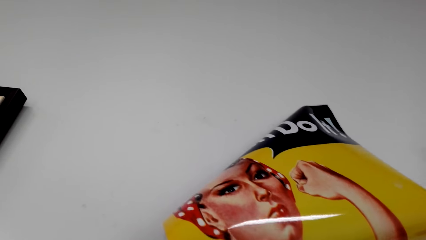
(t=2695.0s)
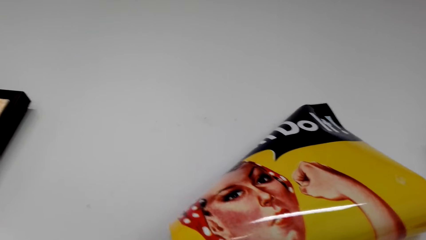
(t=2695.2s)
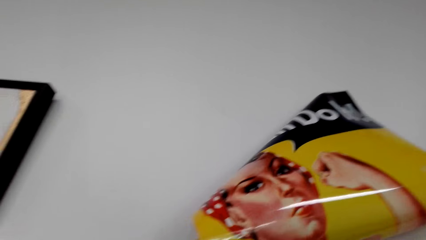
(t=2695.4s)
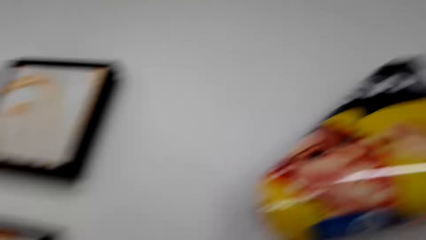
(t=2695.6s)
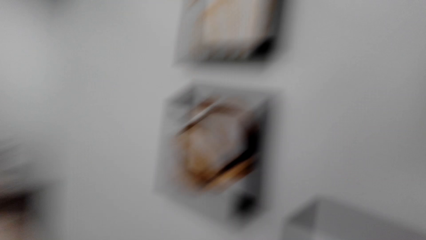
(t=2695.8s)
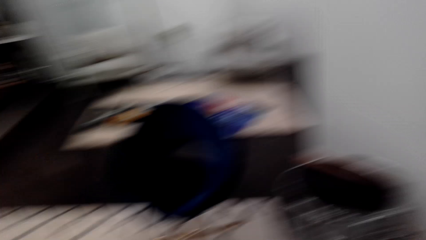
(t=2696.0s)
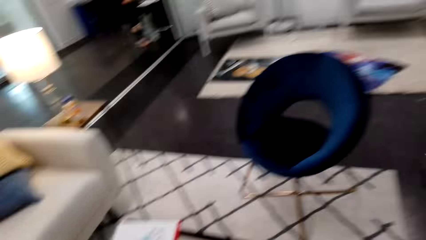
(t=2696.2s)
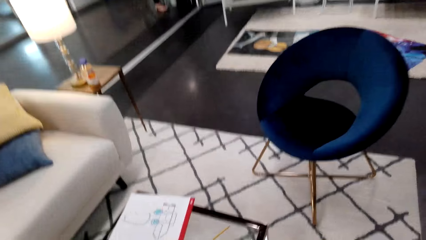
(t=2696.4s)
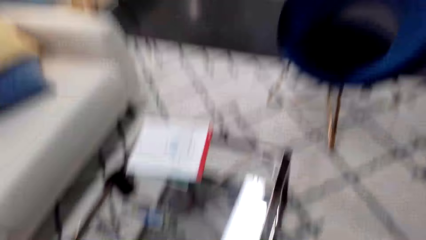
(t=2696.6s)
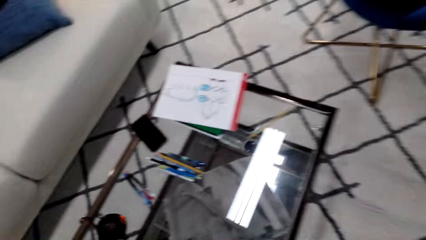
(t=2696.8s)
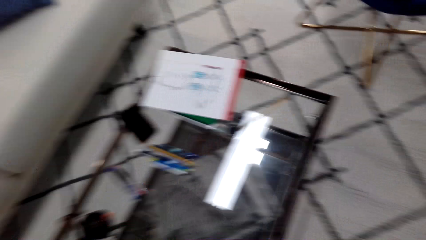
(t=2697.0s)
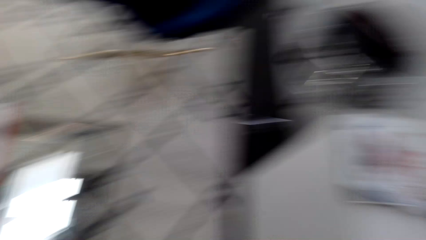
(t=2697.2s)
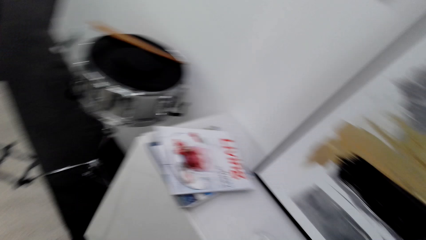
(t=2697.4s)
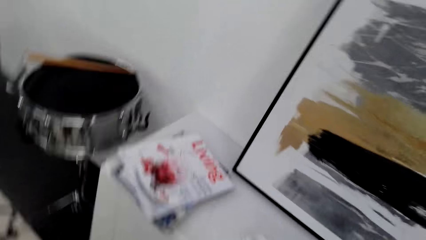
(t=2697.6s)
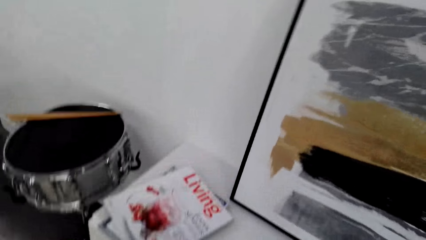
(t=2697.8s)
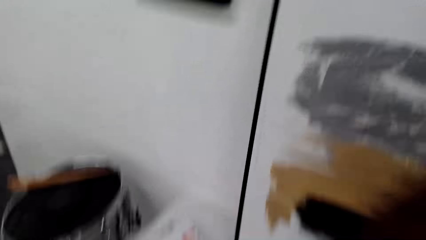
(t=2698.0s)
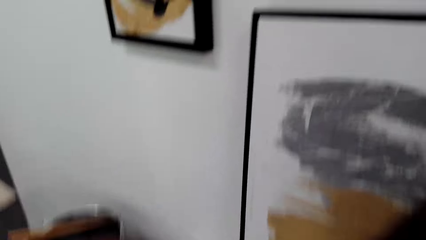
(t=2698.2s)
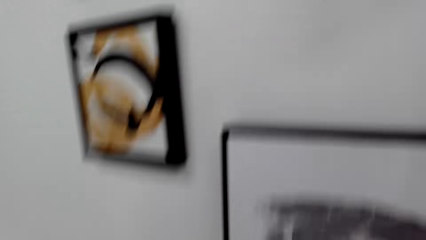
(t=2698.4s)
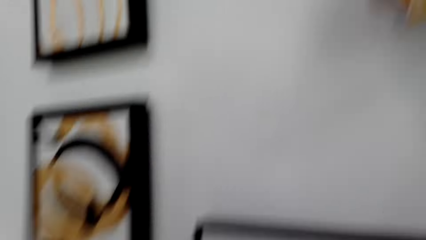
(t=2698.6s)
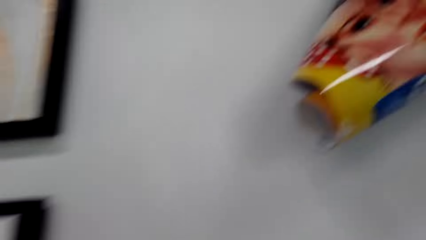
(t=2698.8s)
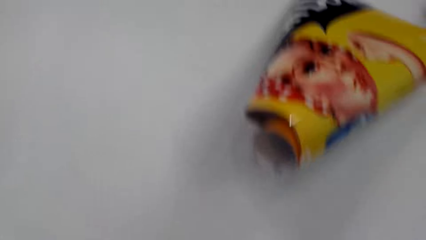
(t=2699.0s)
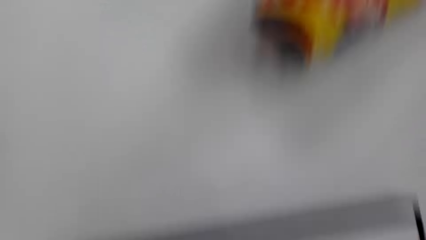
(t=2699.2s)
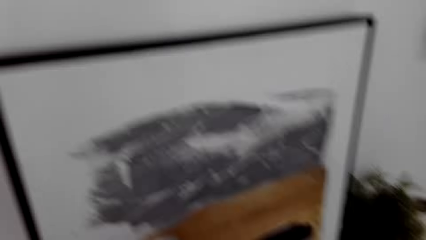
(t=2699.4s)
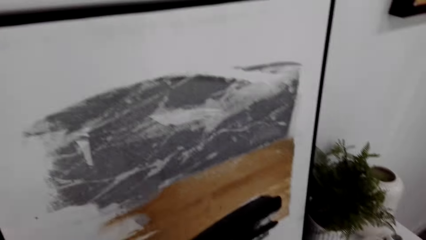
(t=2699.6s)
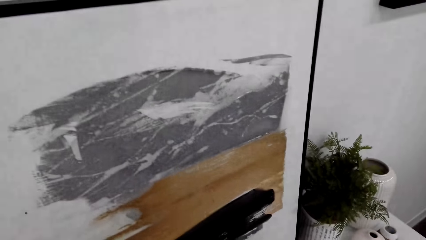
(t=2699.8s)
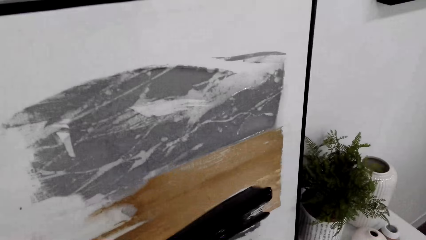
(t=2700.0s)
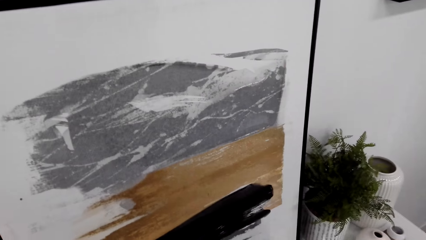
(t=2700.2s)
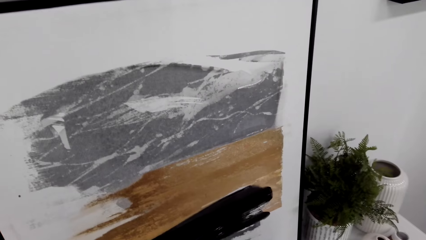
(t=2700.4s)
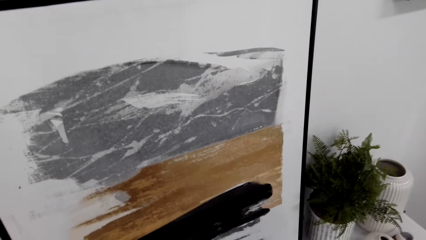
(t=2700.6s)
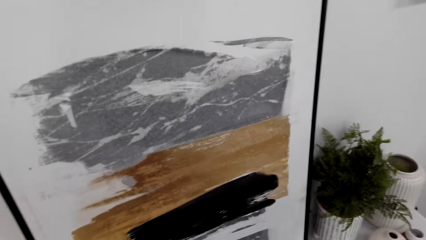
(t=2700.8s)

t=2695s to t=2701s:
The camera wearer turns around. They look around the table. They check something.

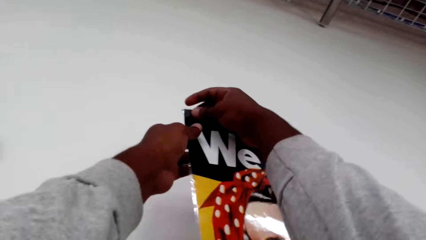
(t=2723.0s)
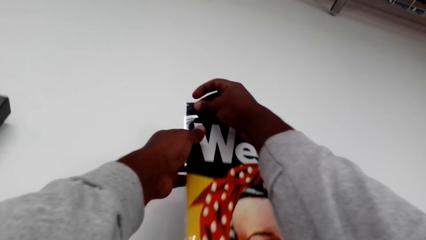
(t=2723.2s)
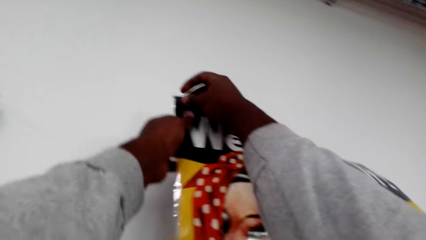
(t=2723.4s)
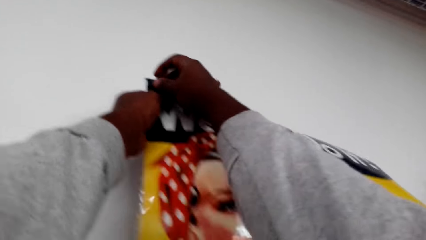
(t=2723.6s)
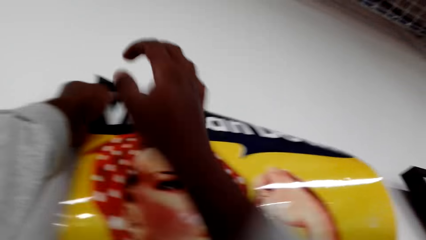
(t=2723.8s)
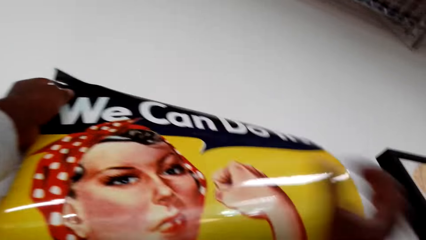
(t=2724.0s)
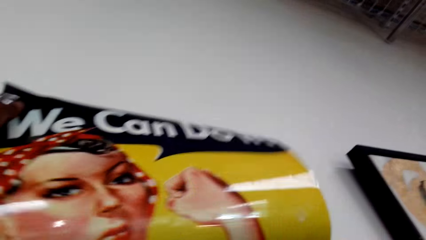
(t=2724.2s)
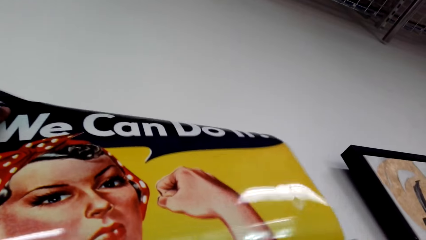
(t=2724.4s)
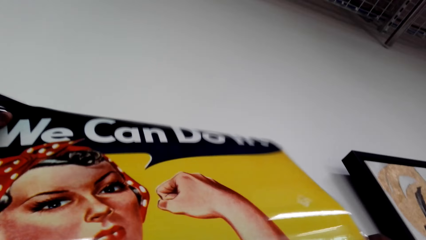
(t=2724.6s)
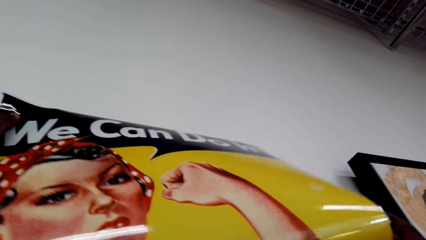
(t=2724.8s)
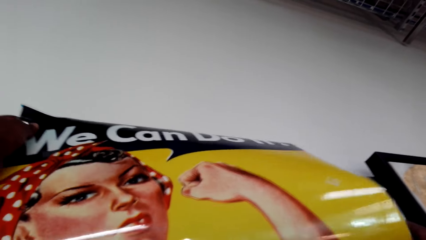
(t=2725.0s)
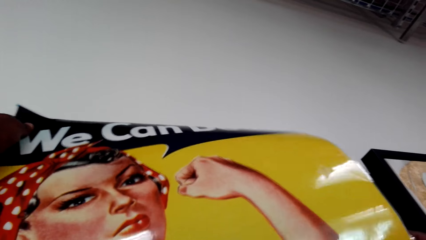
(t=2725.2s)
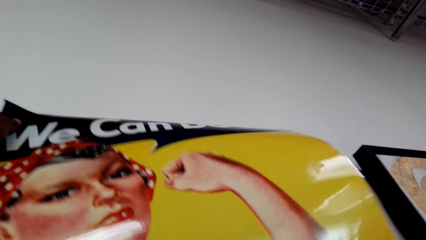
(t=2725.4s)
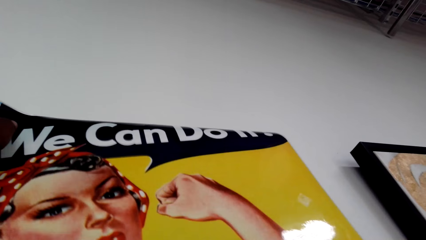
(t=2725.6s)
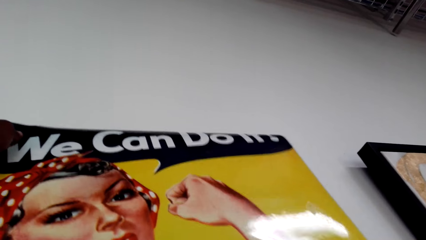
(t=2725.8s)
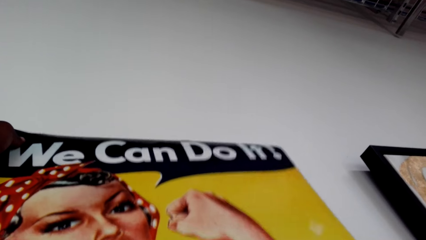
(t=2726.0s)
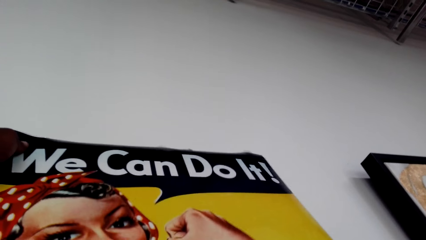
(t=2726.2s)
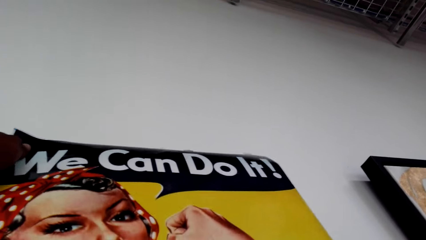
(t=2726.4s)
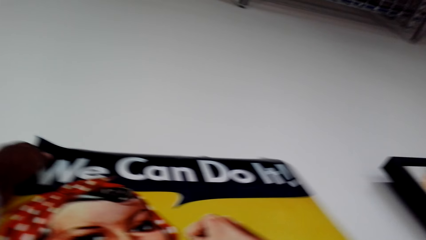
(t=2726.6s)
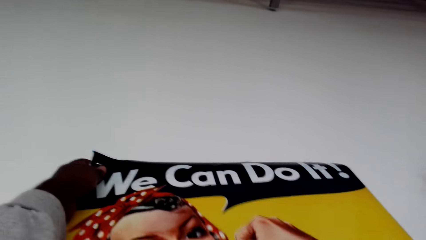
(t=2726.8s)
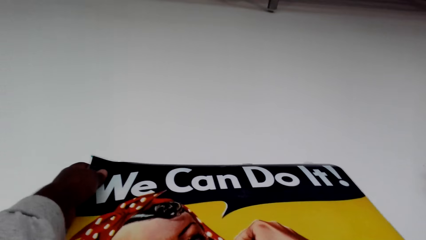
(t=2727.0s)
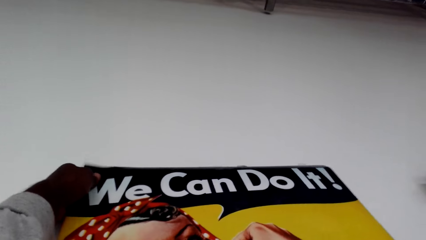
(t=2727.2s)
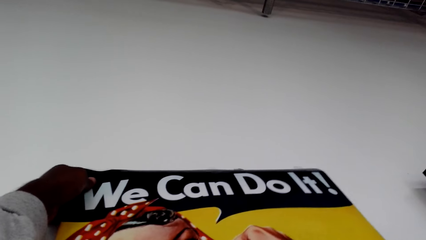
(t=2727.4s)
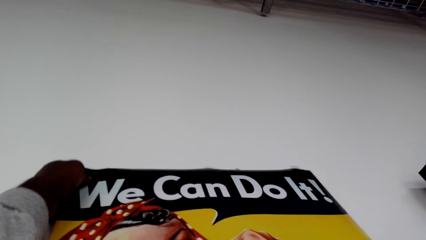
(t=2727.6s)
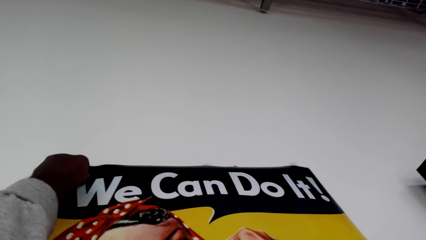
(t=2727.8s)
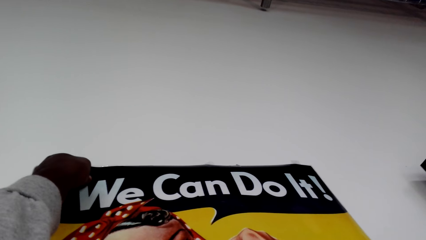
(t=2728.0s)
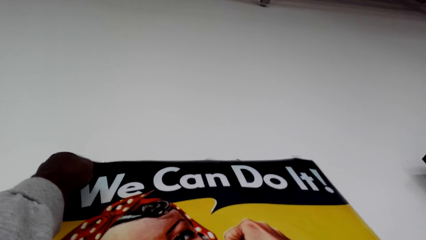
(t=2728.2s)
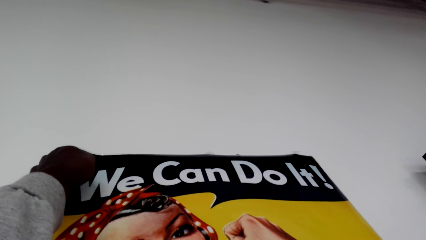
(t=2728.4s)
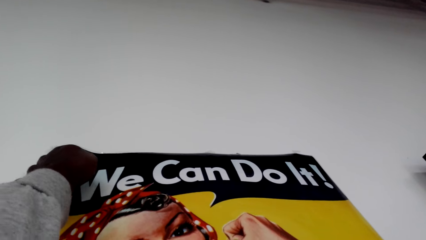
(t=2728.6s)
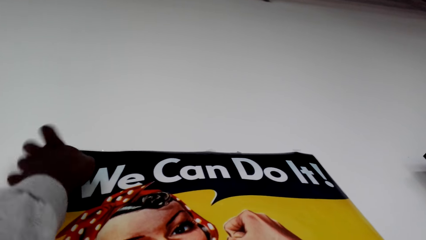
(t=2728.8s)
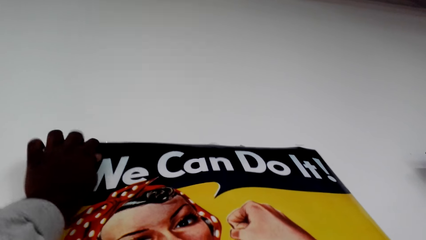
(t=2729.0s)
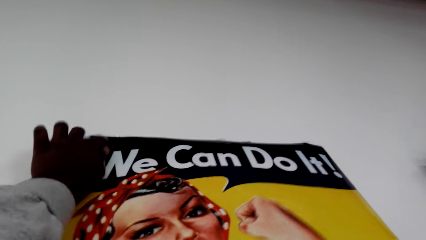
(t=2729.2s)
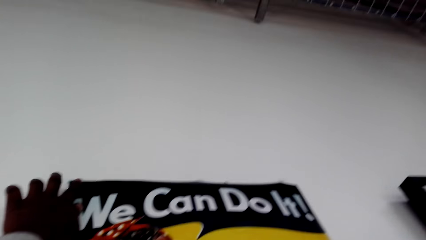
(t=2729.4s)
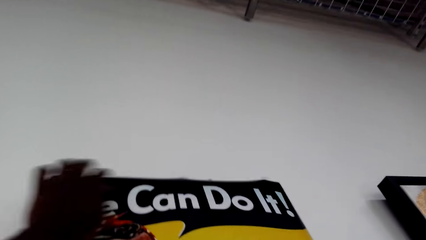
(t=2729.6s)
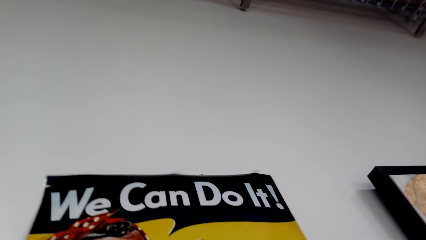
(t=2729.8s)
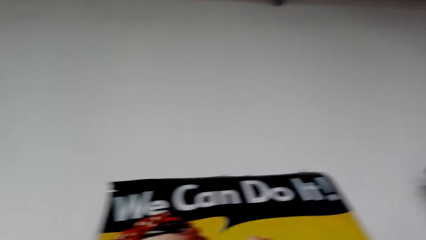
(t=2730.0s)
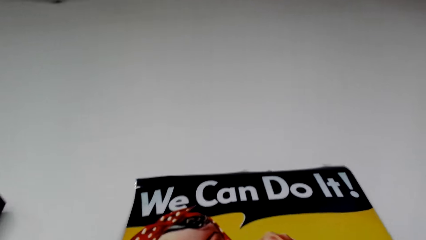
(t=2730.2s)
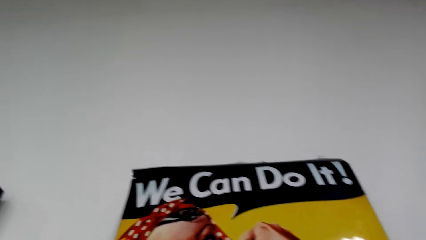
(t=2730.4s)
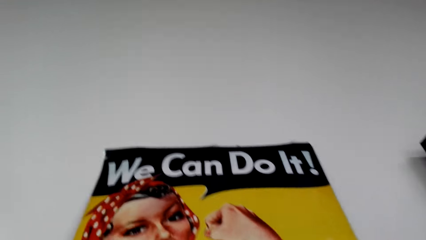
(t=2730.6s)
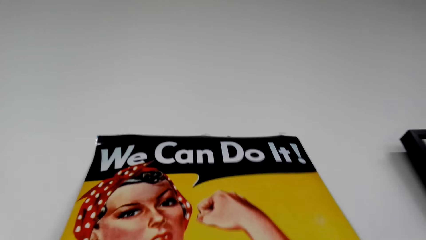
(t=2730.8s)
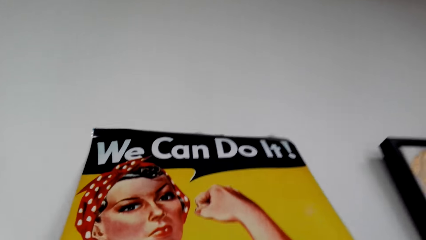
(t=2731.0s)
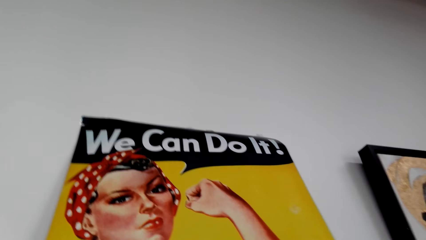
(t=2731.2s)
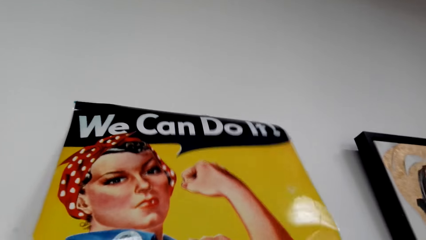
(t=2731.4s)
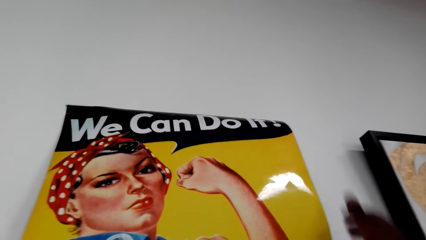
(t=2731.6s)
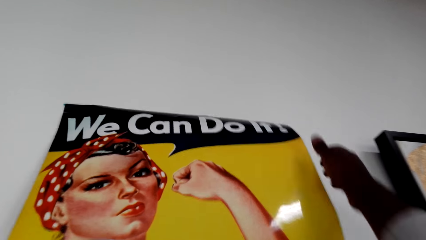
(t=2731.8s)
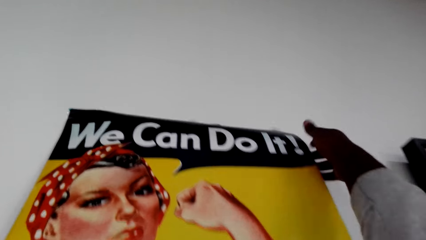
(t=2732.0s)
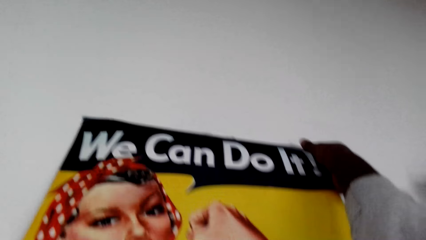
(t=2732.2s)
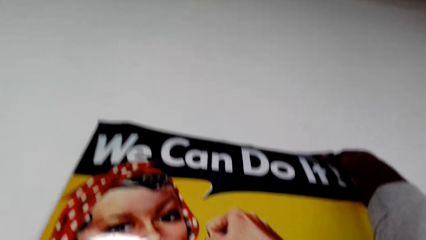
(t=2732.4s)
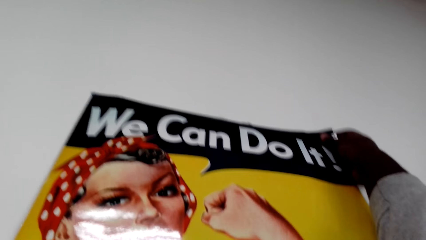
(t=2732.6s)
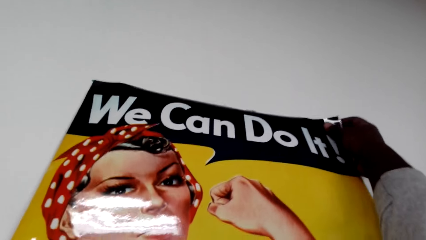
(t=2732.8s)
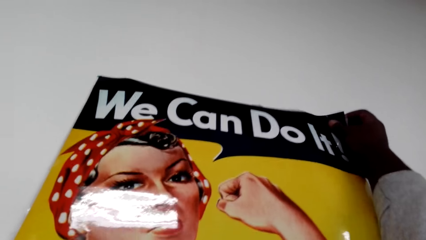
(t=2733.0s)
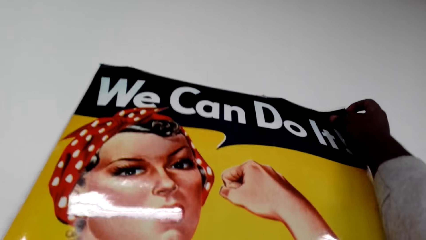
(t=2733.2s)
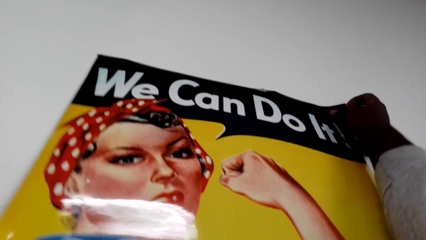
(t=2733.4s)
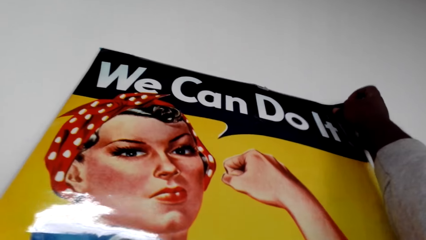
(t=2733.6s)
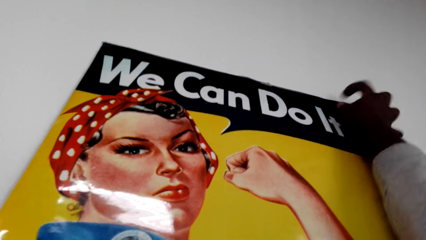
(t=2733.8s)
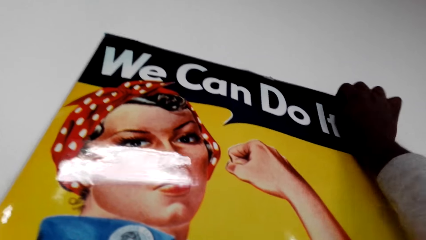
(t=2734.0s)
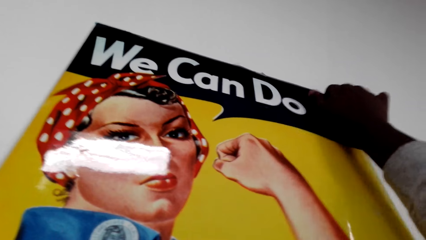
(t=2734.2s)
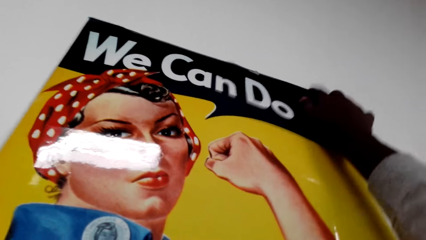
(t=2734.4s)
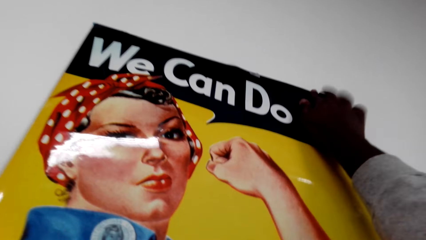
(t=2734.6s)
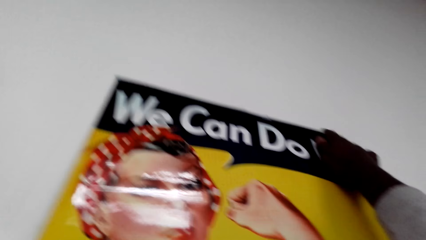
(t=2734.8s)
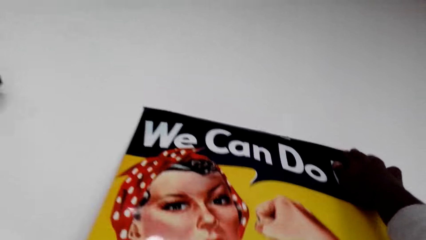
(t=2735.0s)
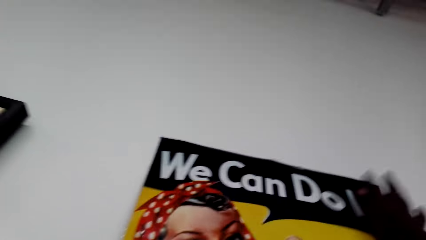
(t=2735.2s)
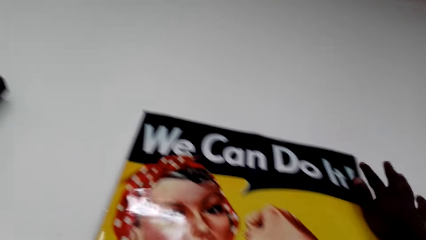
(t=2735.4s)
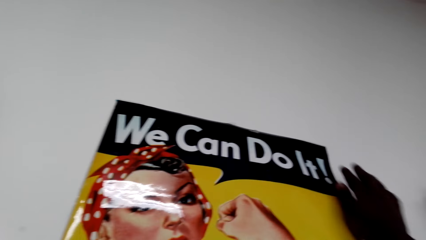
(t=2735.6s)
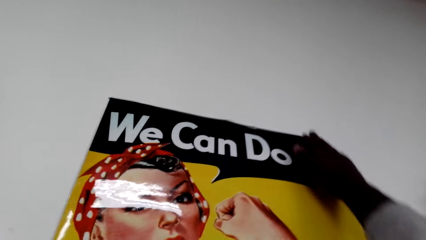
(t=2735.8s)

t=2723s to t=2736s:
The camera wearer adjusts a picture. They stick the picture on the wall with tape.
